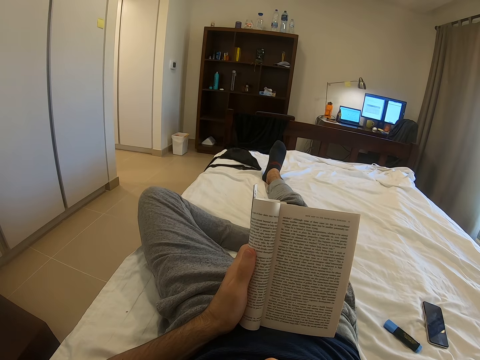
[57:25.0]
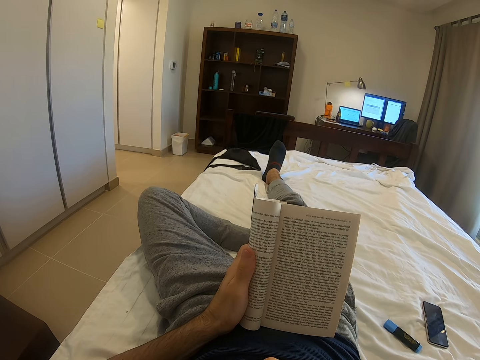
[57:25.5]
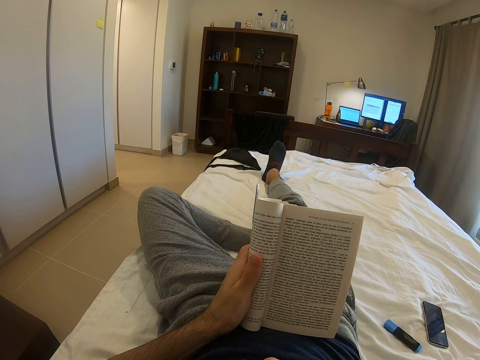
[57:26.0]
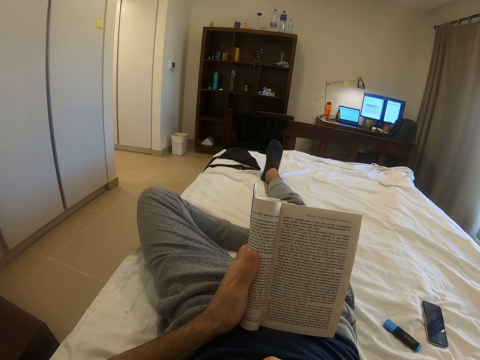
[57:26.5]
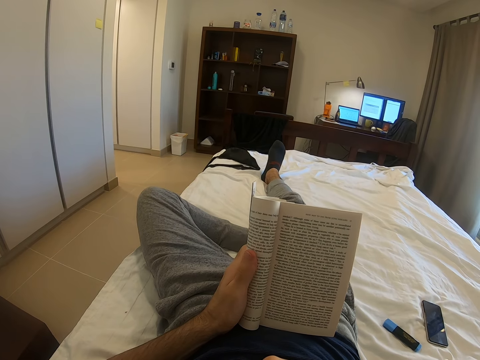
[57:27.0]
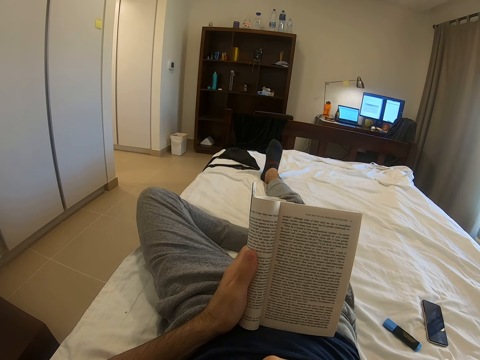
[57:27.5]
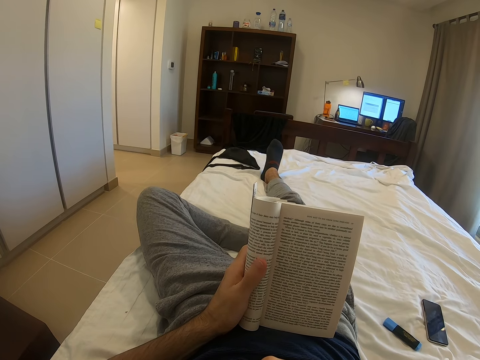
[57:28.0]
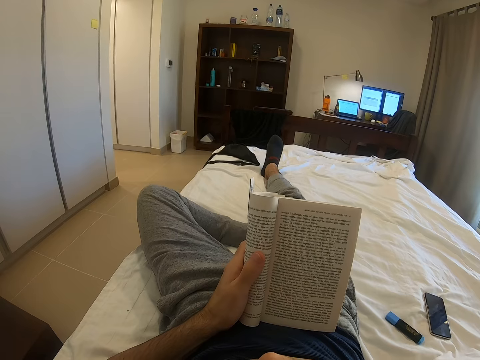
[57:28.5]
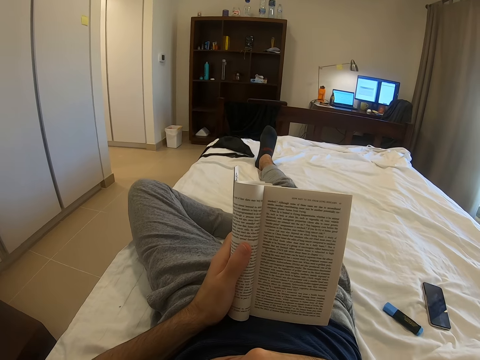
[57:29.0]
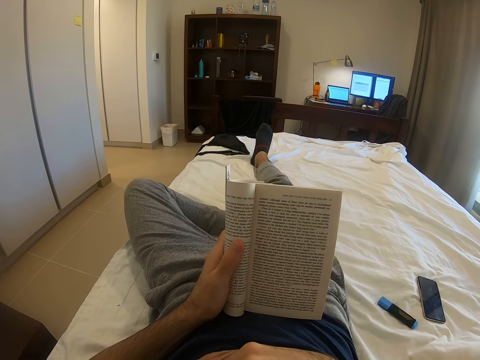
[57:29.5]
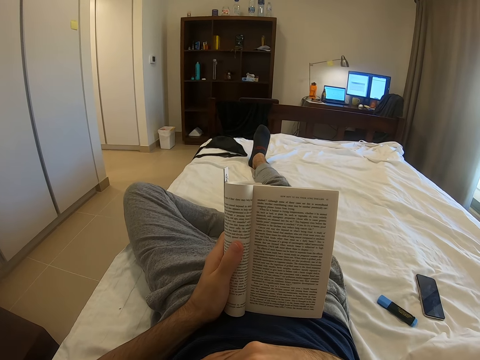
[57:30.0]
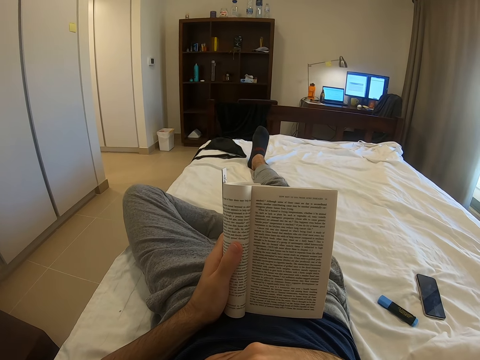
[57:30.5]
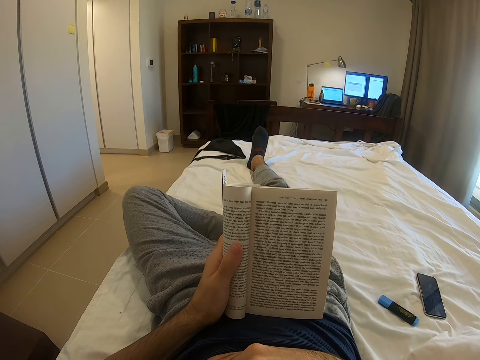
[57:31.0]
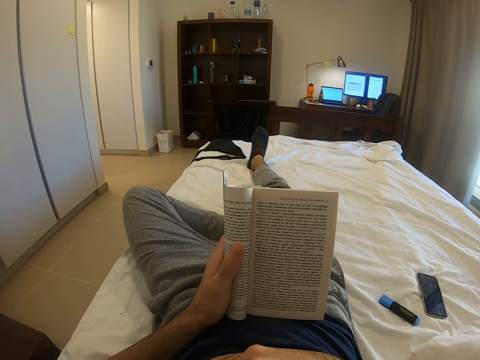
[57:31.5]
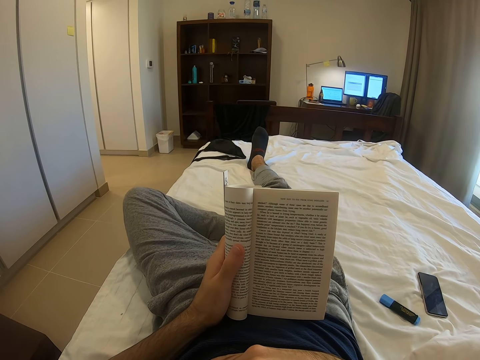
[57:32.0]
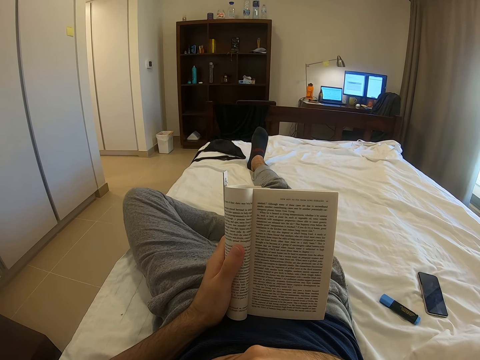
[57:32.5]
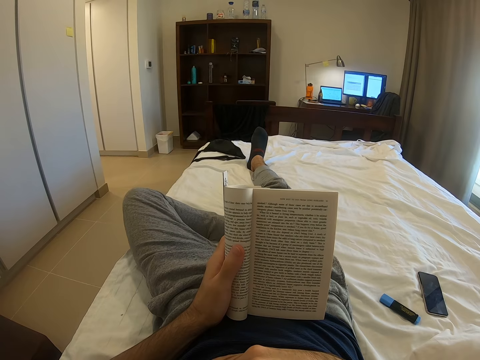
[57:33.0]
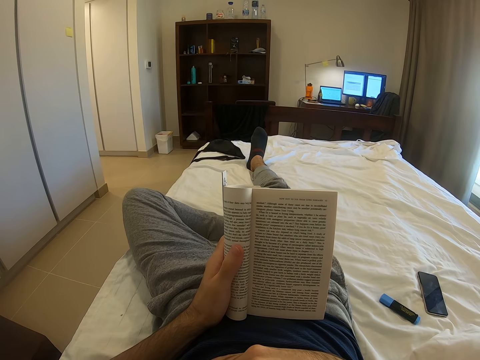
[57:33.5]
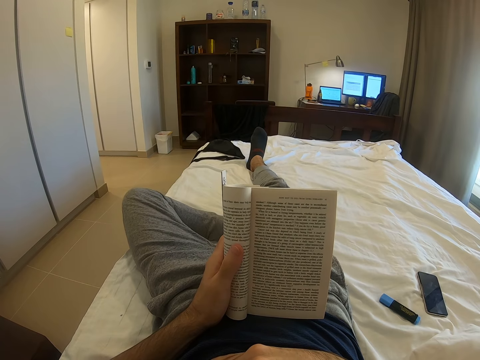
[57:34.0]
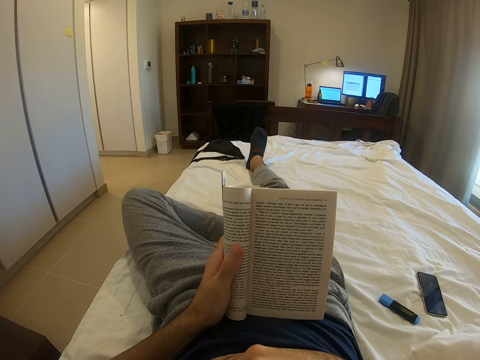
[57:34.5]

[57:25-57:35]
The camera wearer swings the right foot. They read the book.

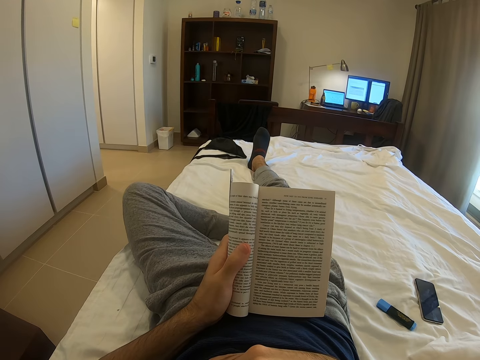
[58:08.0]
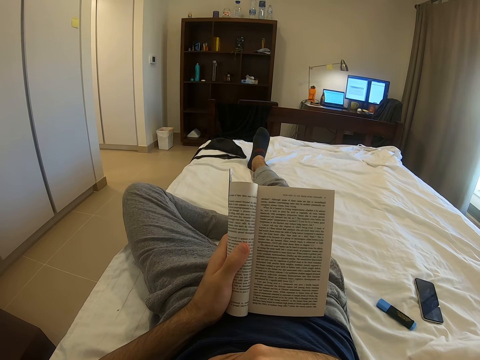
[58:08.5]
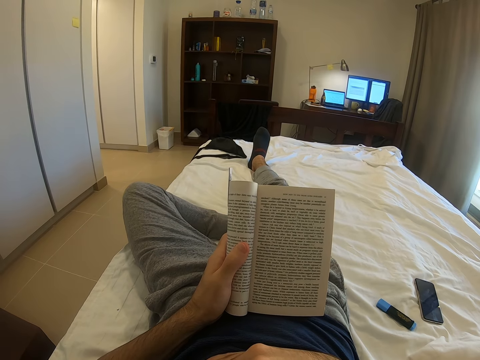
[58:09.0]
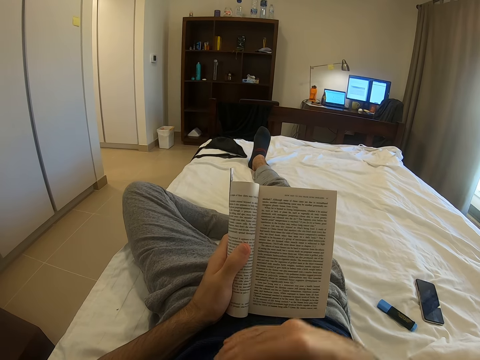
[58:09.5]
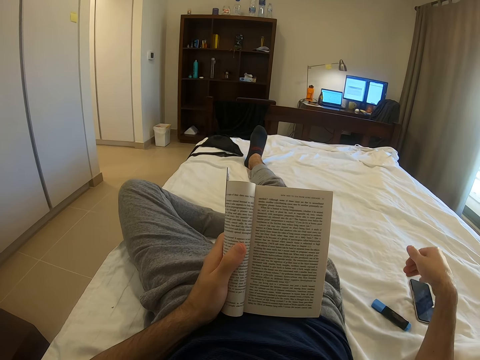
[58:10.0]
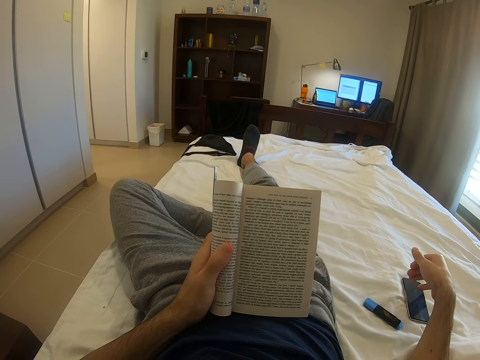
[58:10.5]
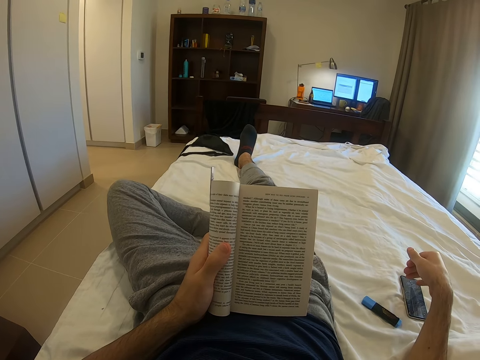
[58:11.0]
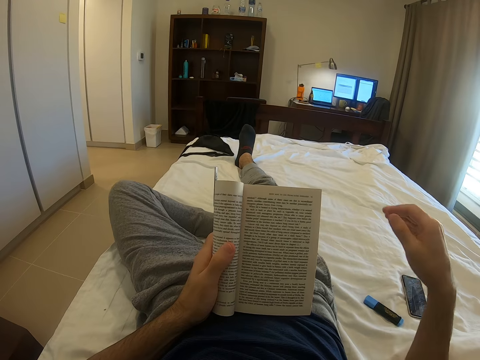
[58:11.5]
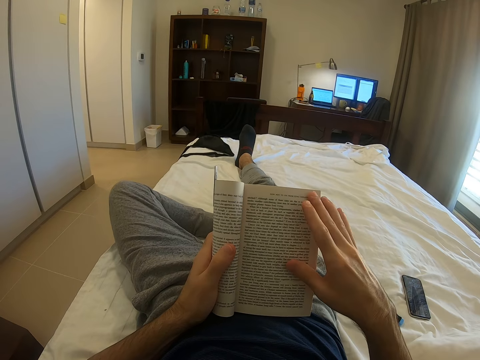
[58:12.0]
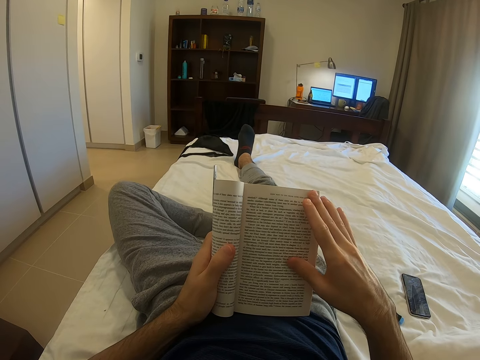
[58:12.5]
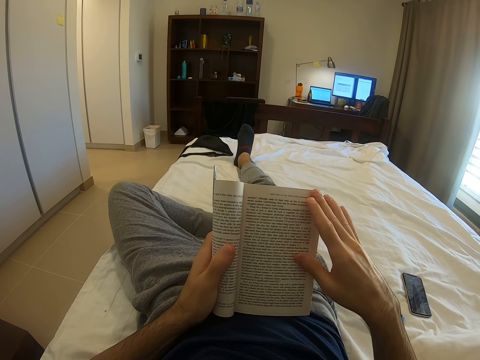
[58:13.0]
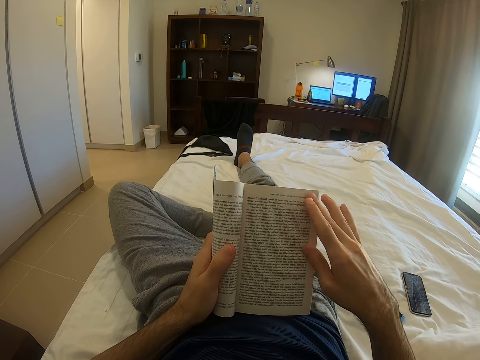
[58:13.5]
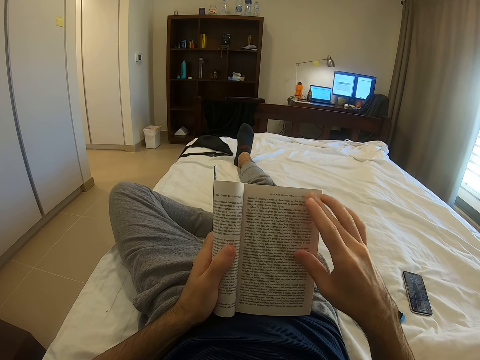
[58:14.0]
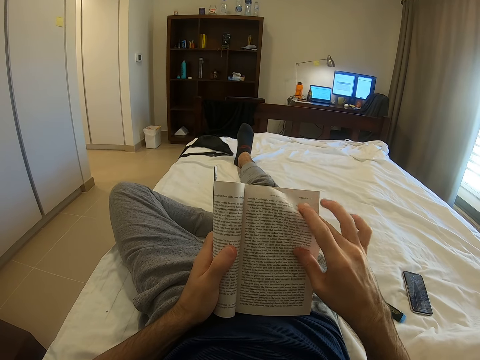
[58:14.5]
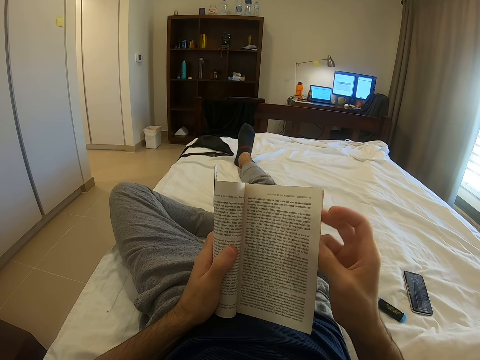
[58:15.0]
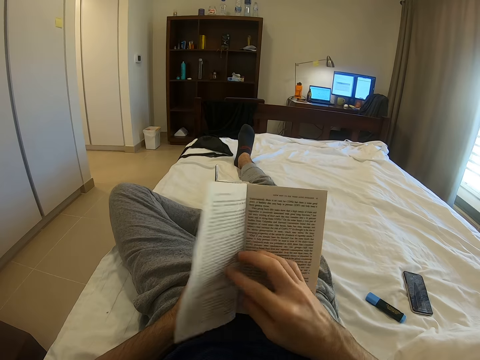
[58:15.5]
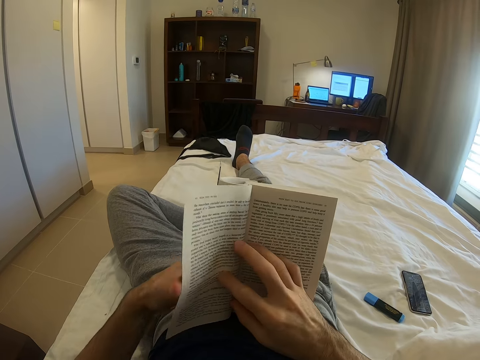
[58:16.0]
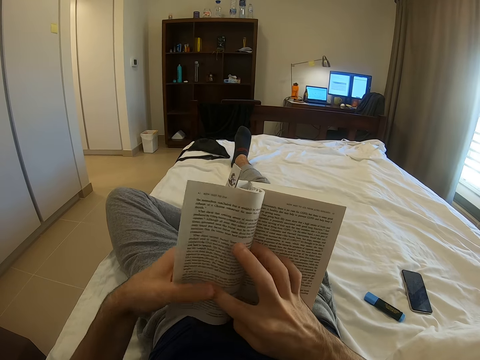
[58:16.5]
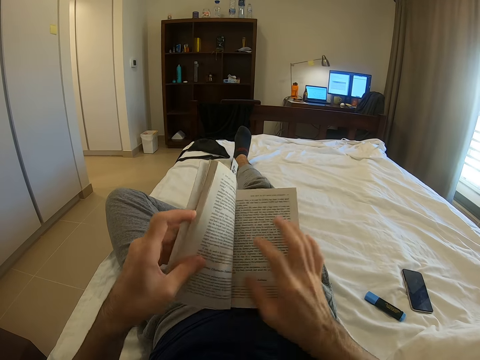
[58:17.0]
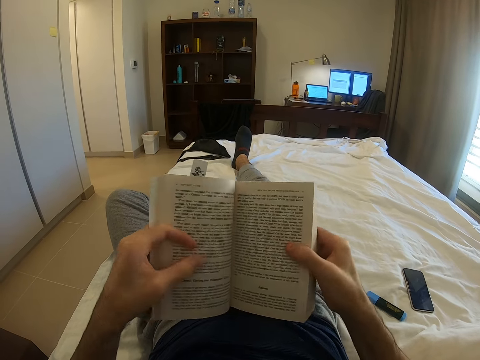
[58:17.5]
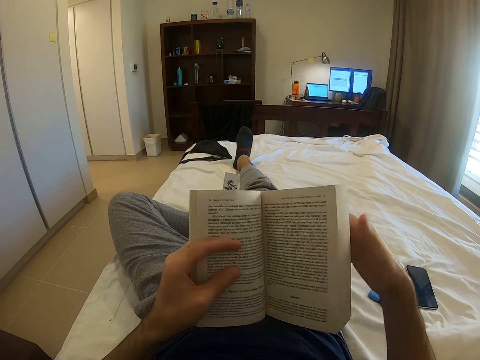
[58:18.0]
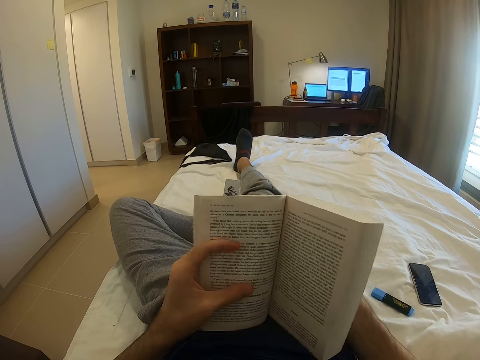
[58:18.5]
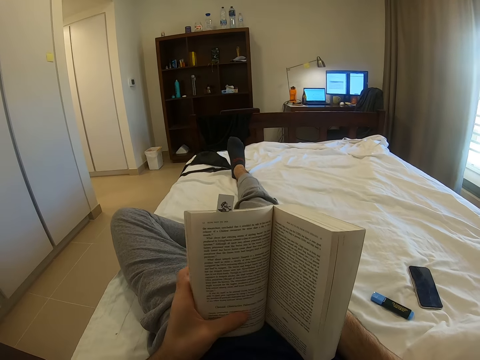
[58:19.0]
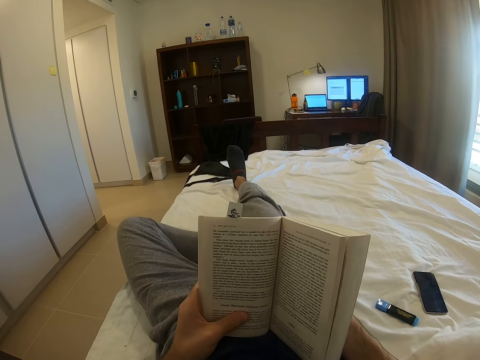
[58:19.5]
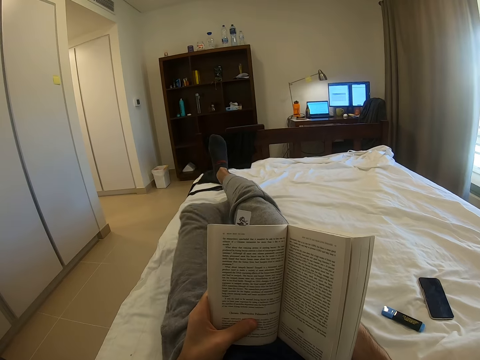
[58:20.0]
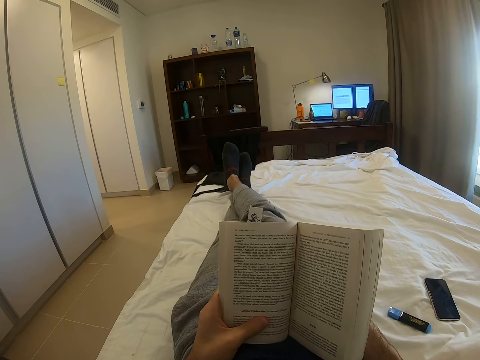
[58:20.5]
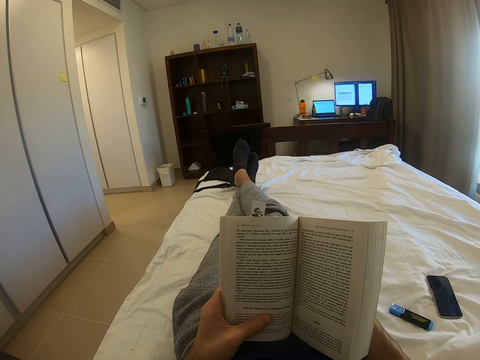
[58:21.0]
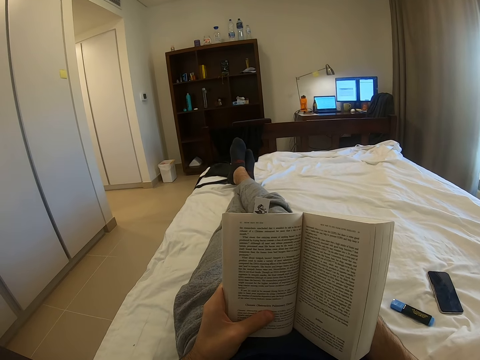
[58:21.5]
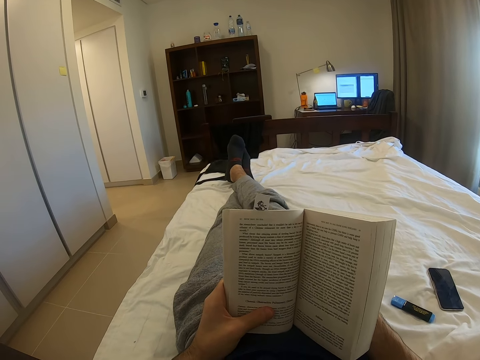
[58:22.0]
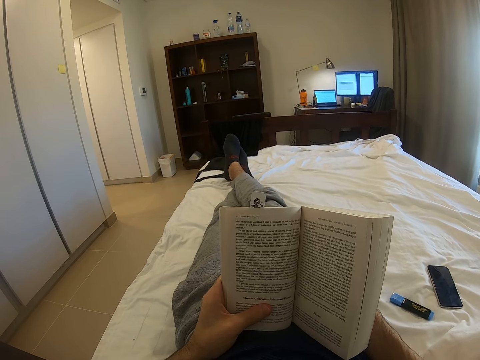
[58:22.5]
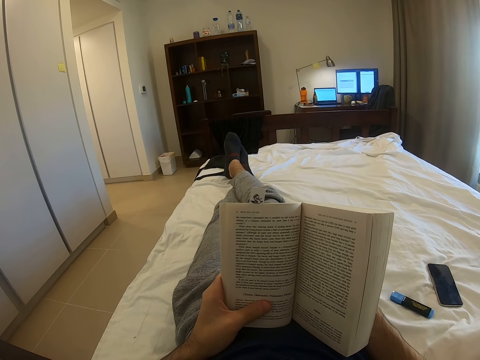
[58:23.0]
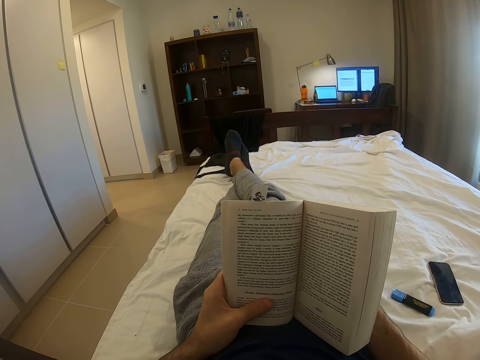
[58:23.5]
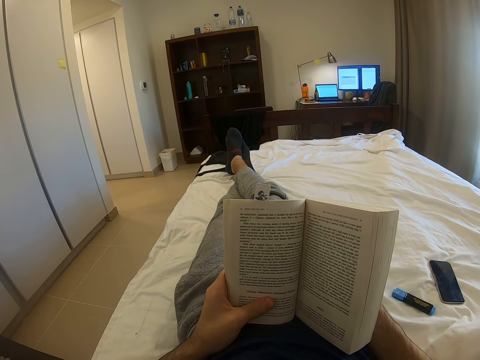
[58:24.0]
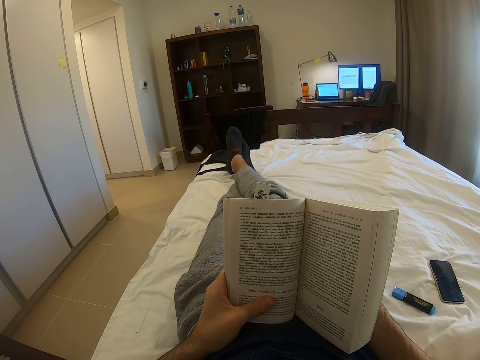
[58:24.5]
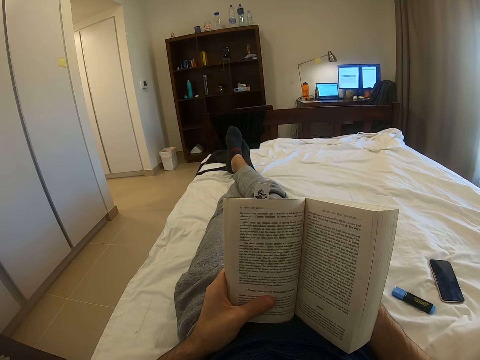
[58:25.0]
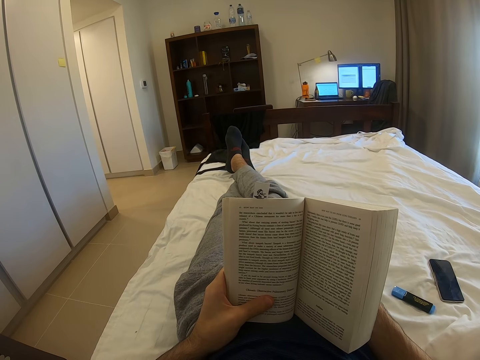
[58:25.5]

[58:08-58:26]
The camera wearer taps the phone. He moves his right hand. He opens a page of the book. He holds the book with both hands. He straightens his legs and moves his legs on the bed. He reads the book.
